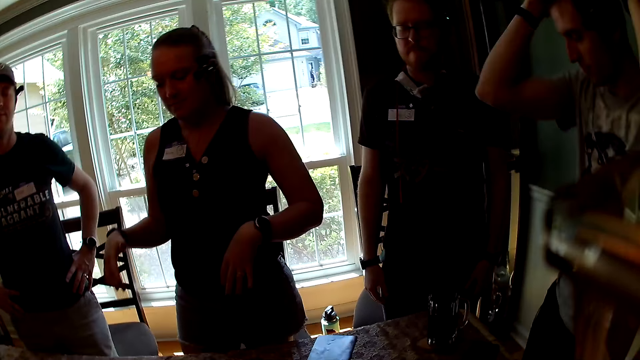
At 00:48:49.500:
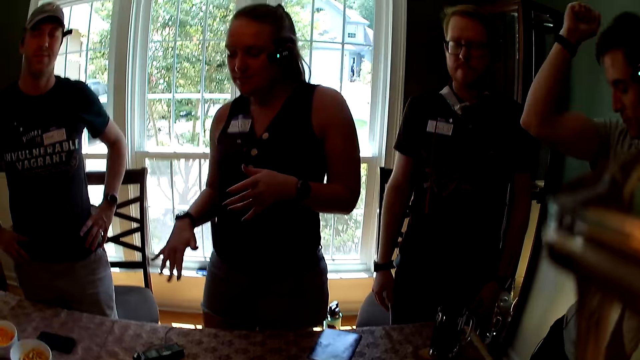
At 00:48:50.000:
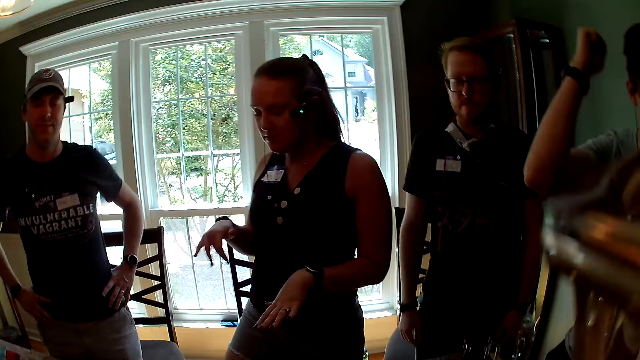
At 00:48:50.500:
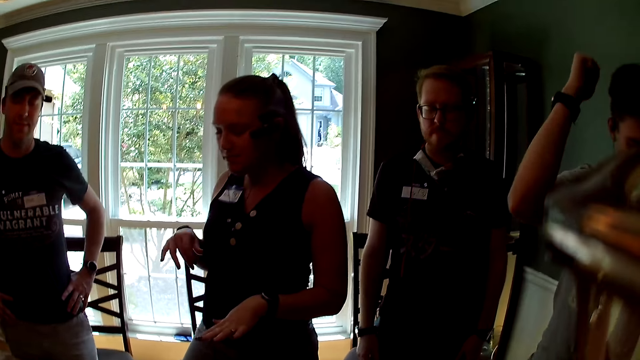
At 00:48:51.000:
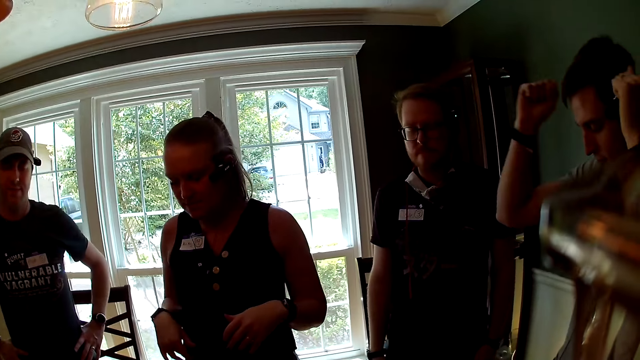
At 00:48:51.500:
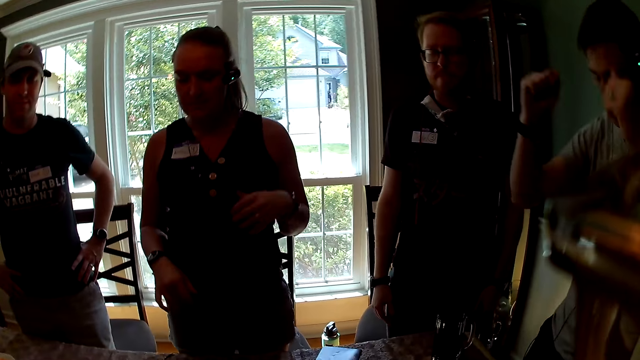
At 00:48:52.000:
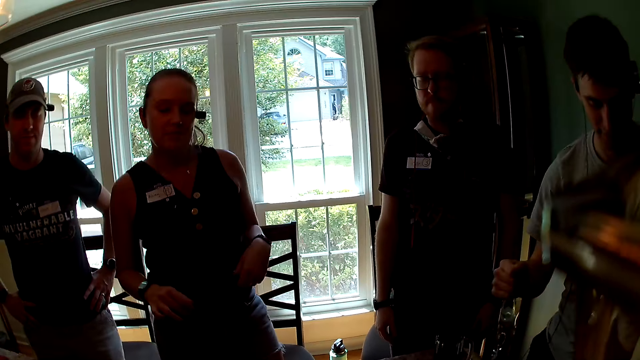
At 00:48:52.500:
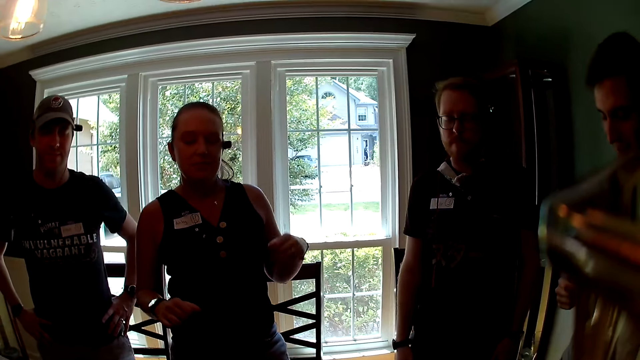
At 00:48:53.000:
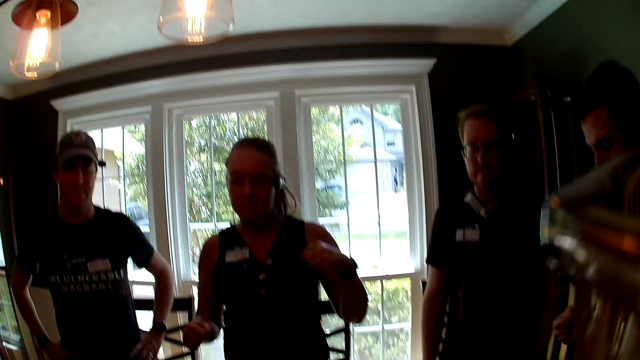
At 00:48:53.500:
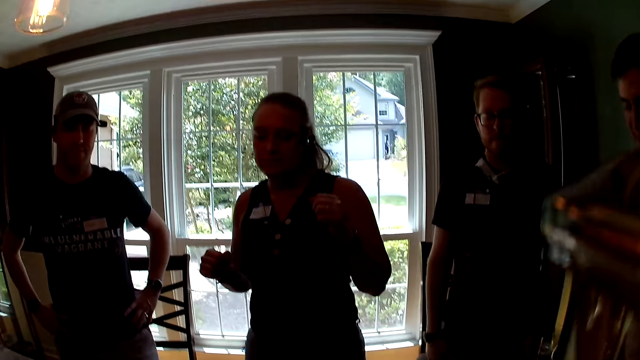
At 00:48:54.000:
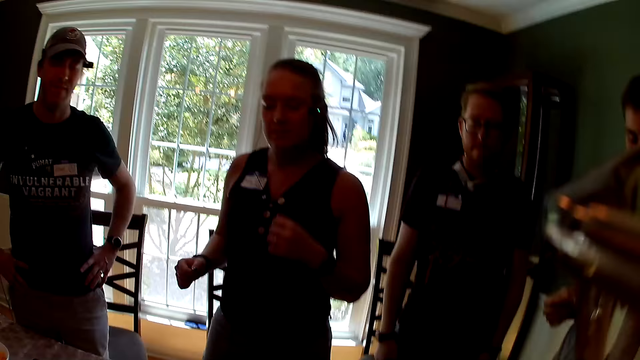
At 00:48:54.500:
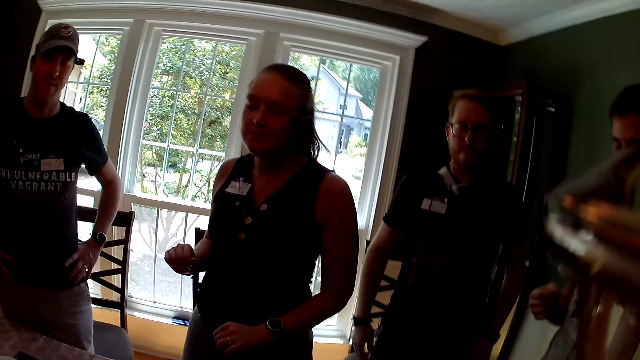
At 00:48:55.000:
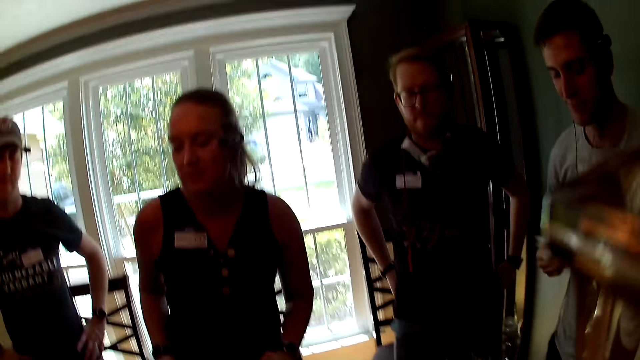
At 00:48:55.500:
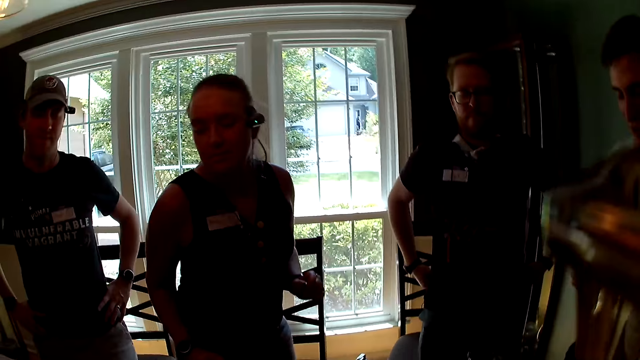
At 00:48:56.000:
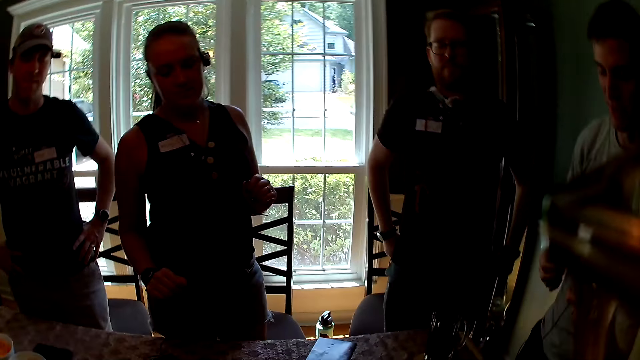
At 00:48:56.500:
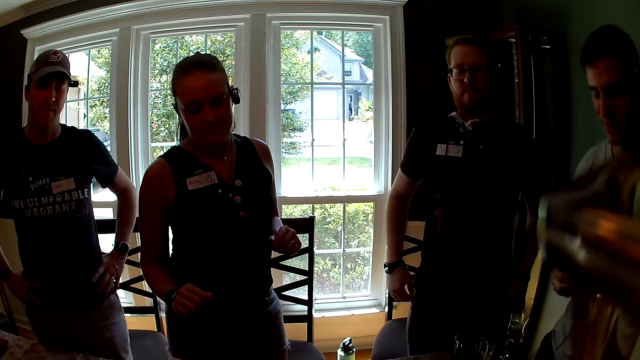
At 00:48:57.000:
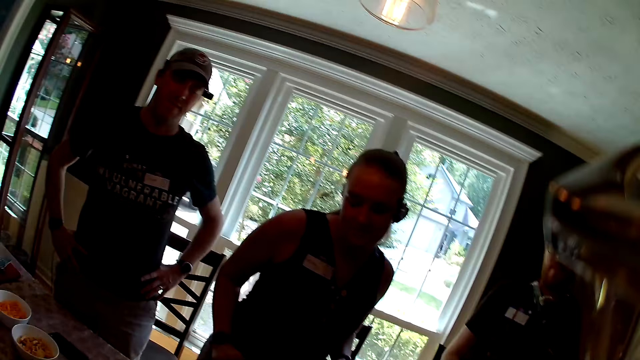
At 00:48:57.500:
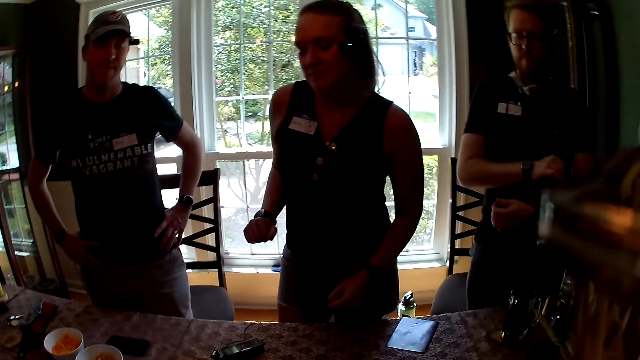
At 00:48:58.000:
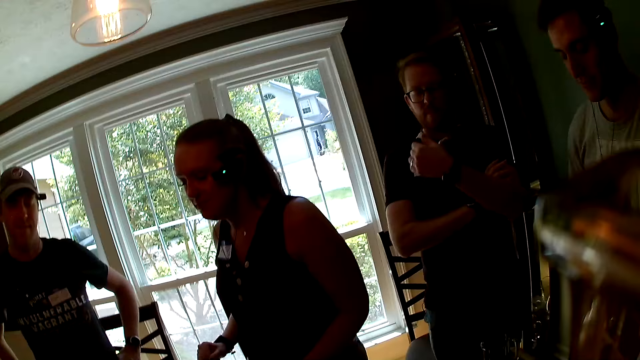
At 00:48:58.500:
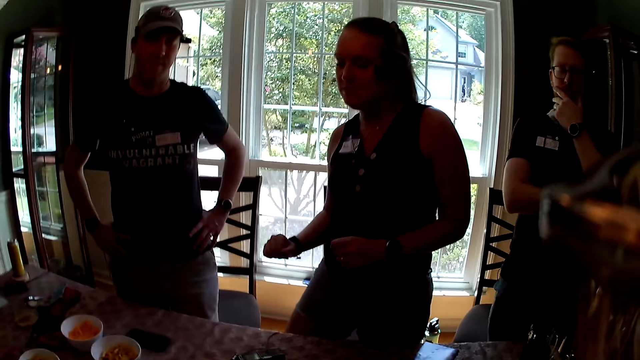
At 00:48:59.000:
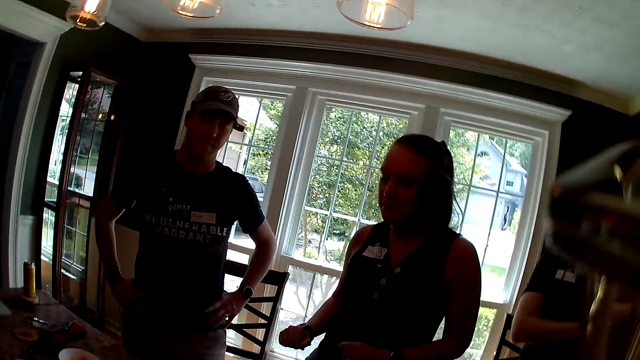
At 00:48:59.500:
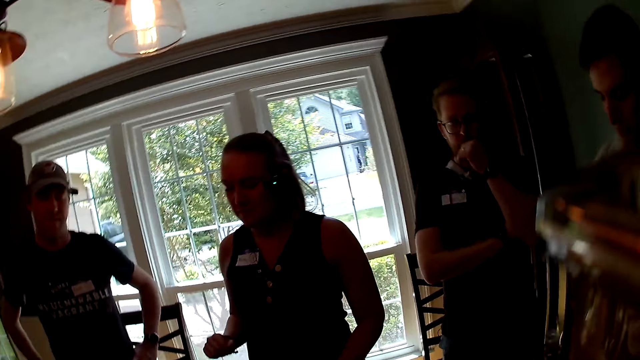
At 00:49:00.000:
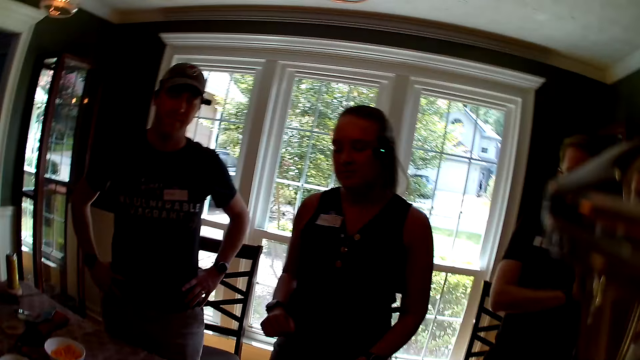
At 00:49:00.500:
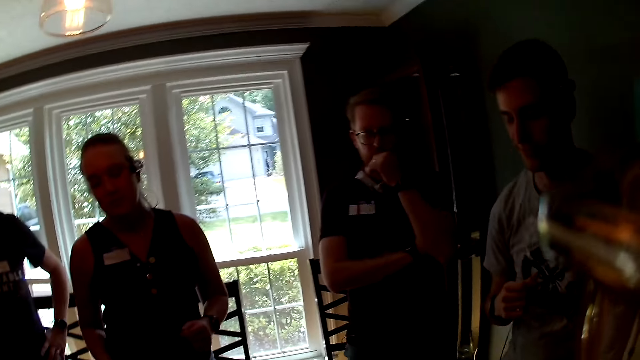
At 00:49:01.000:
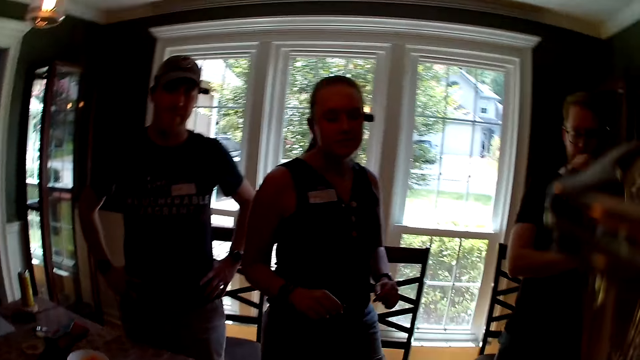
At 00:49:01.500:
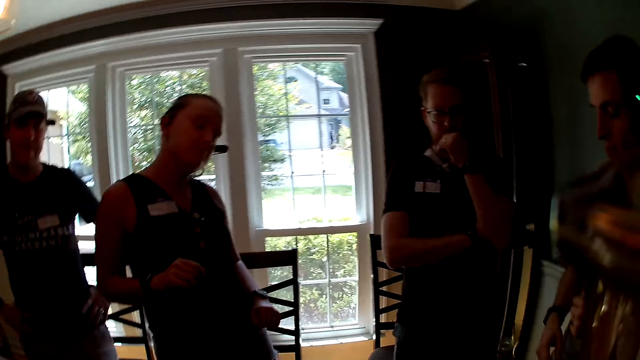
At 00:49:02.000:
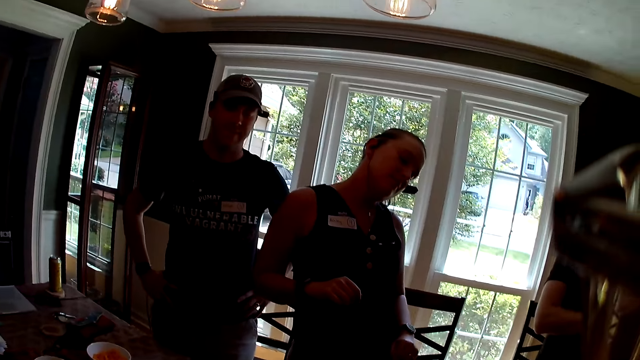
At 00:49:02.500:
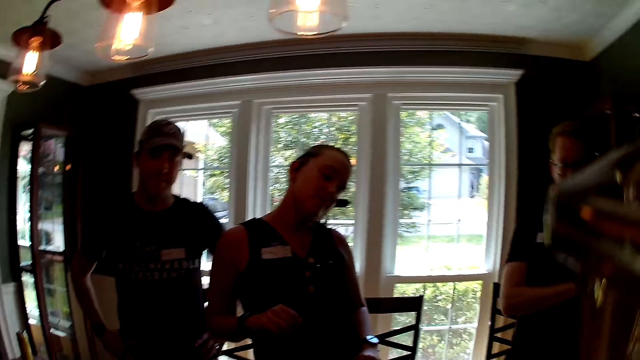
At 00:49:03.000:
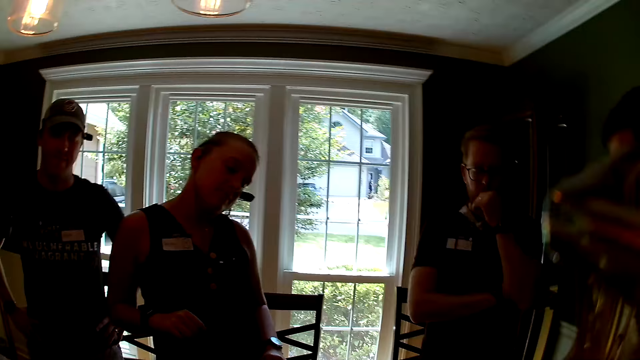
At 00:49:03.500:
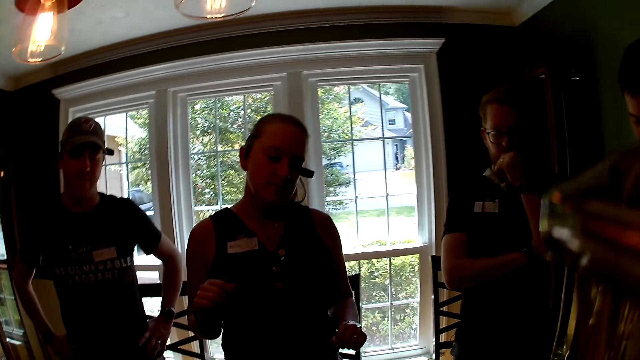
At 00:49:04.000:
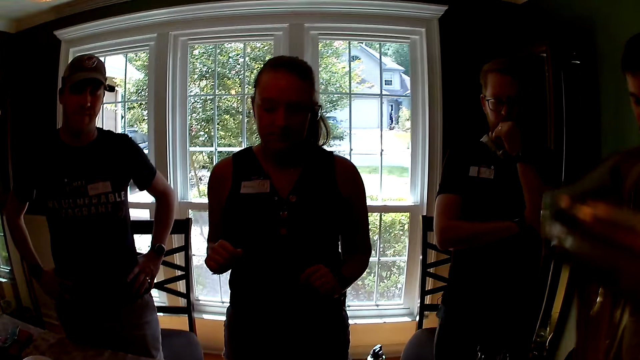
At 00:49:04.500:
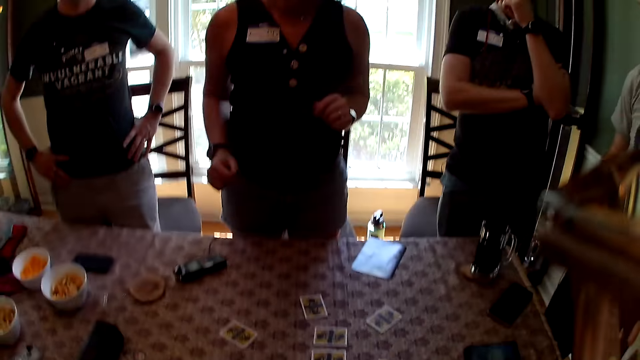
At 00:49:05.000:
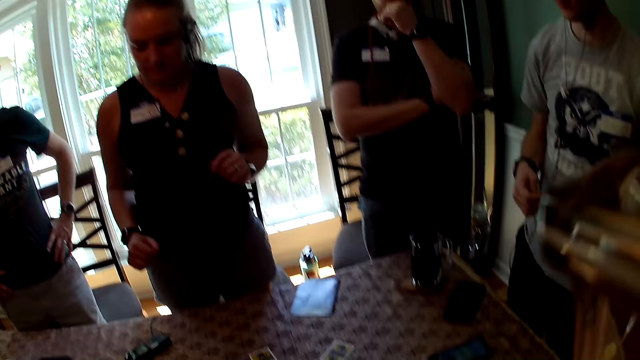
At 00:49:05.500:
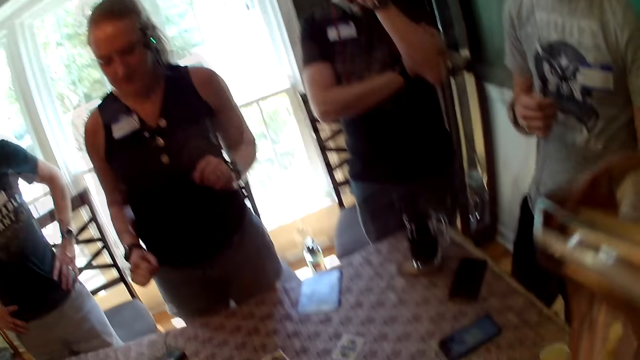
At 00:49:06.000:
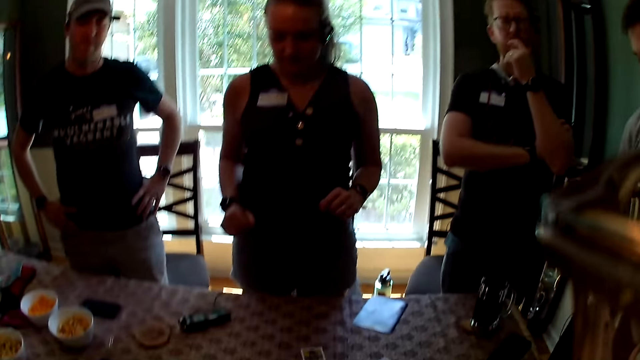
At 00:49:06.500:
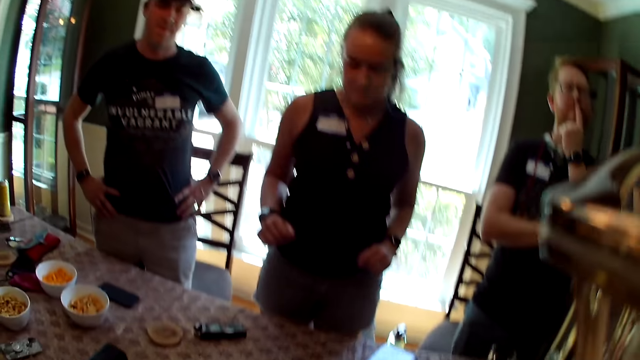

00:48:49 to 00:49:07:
The camera wearer talks. They look around.

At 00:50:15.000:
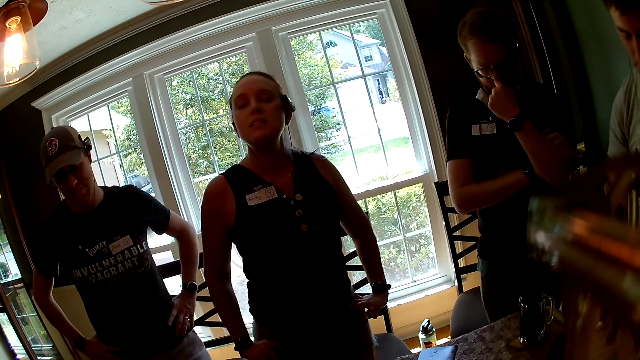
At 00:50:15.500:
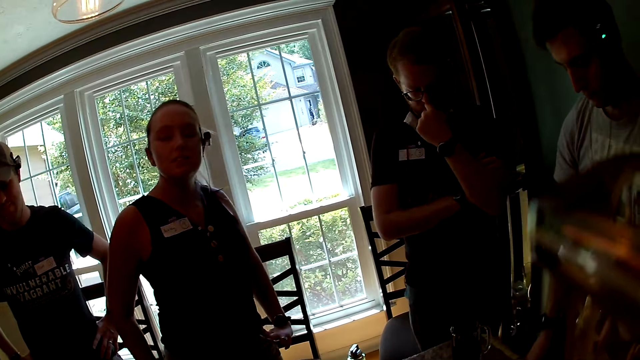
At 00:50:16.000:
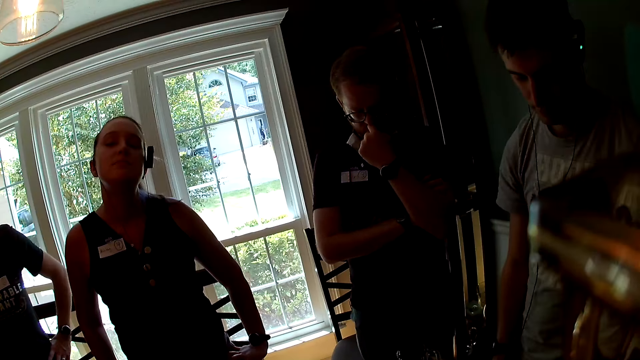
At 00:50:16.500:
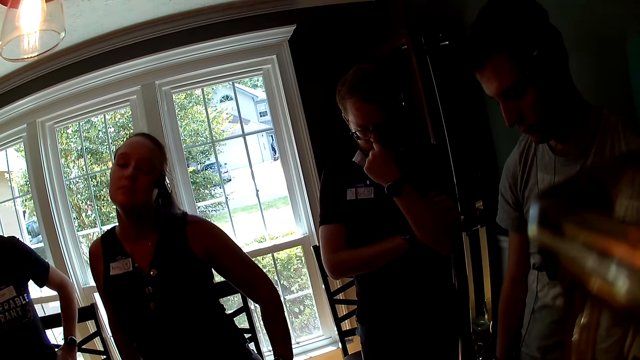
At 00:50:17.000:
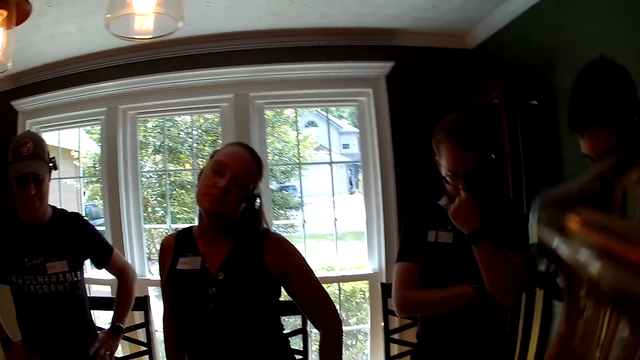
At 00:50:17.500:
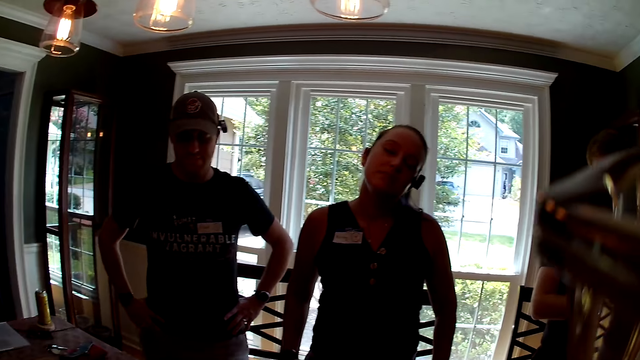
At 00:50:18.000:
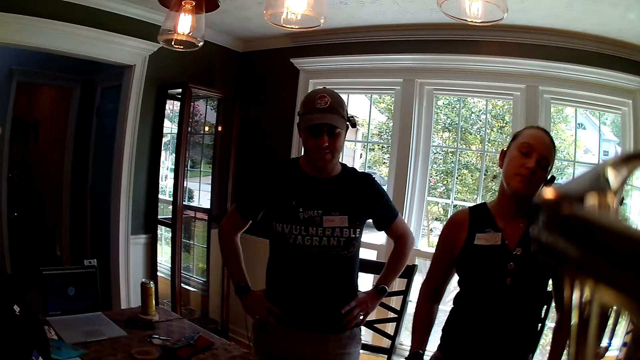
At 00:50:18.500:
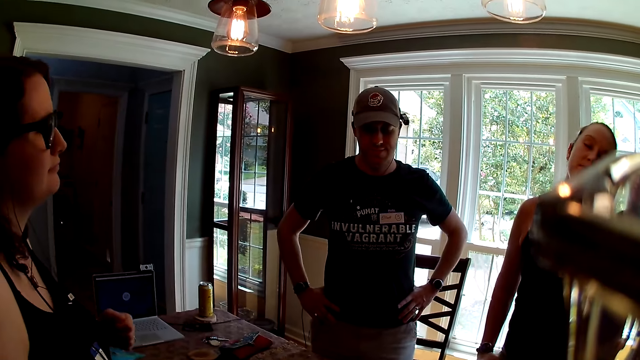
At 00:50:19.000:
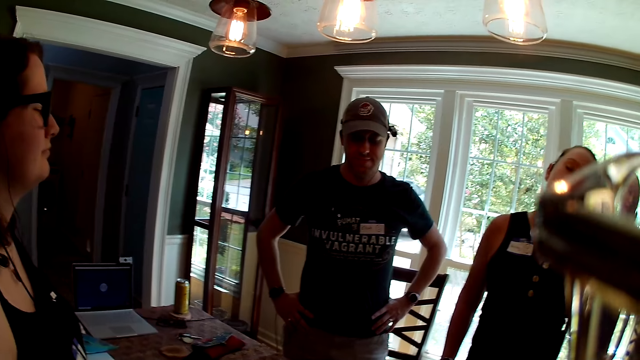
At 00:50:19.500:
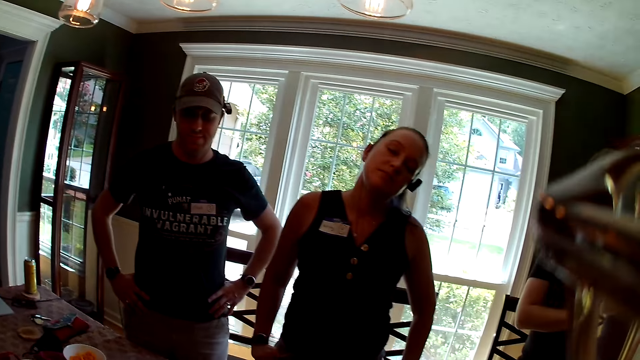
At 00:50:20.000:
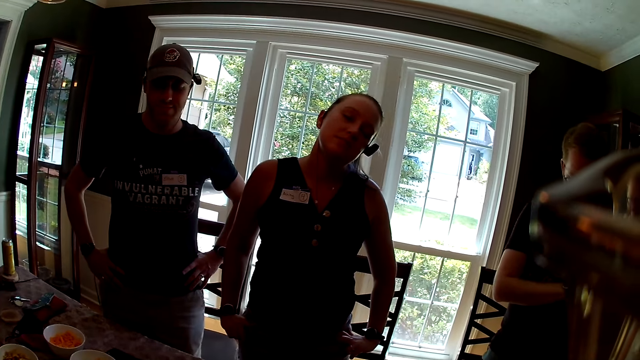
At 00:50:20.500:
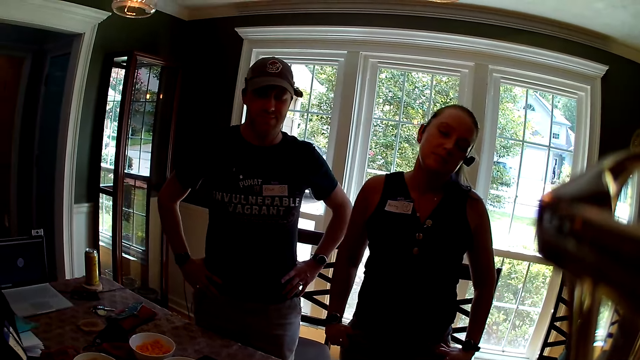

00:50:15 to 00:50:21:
A man moves his head.
